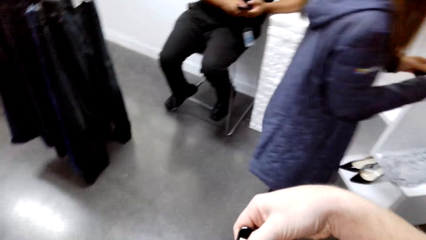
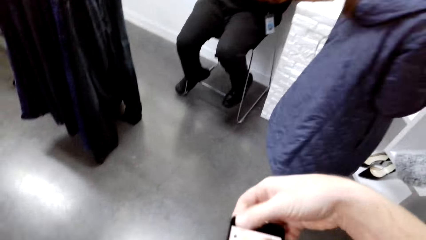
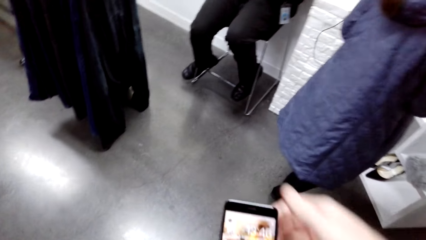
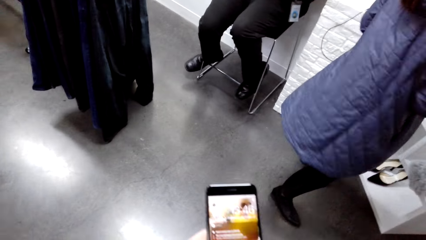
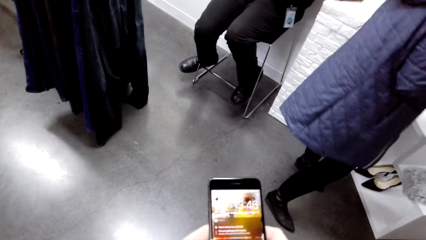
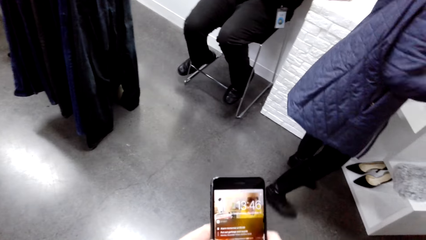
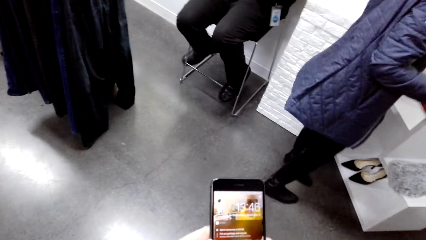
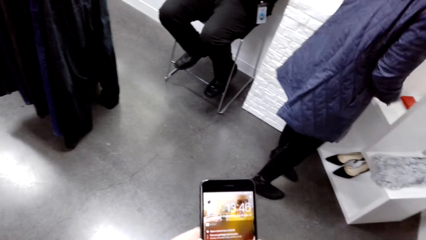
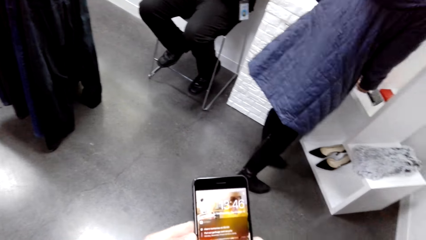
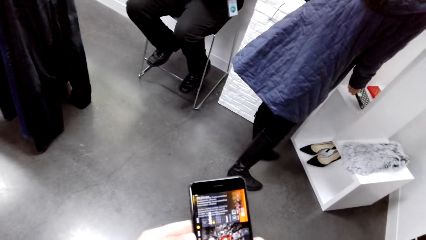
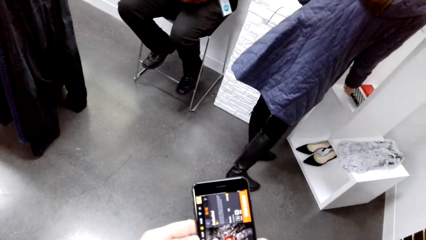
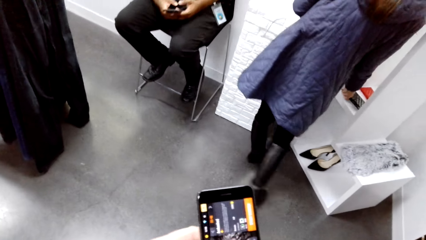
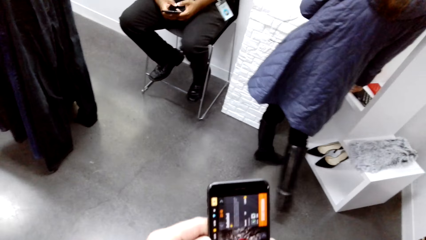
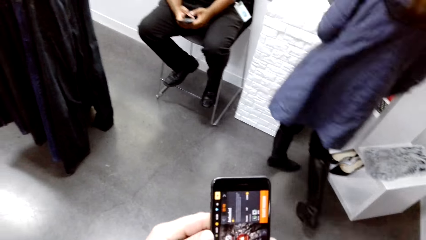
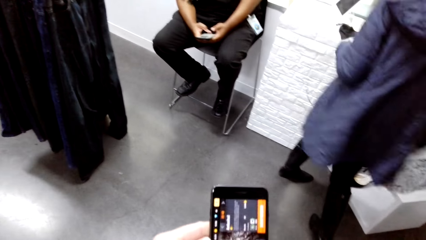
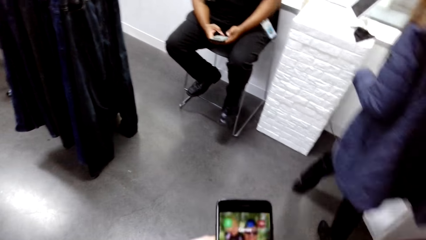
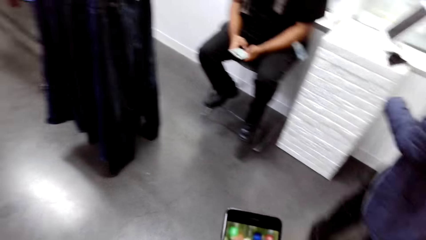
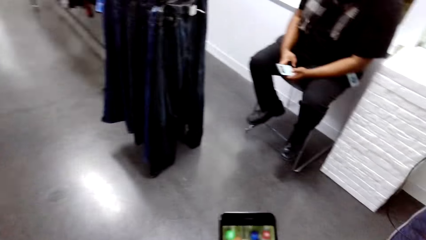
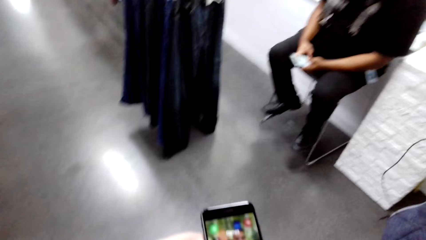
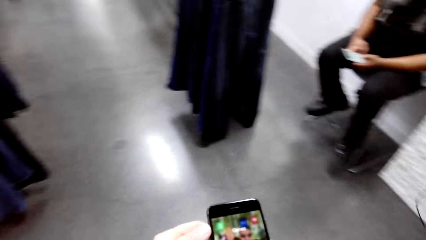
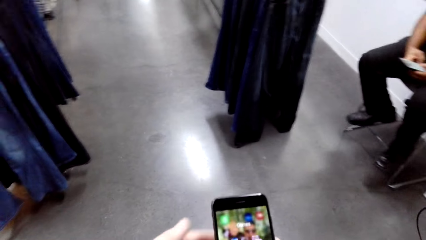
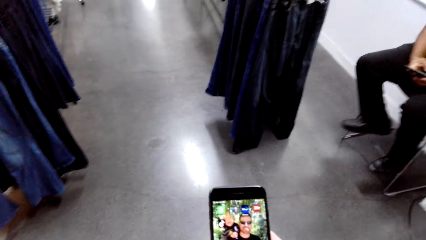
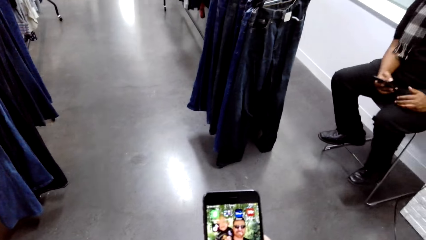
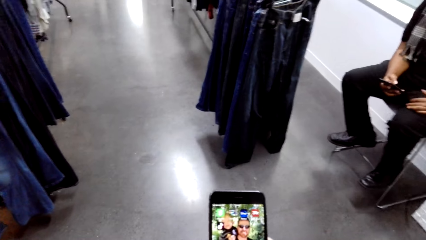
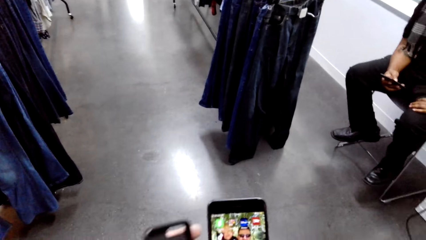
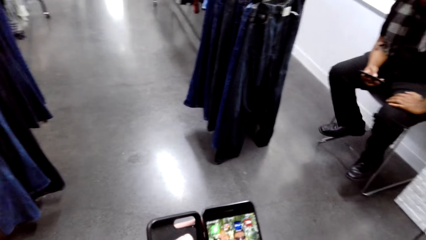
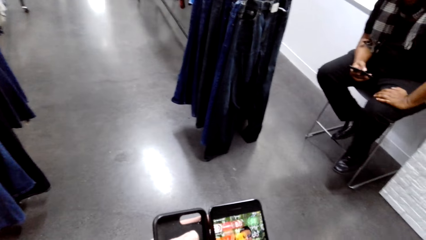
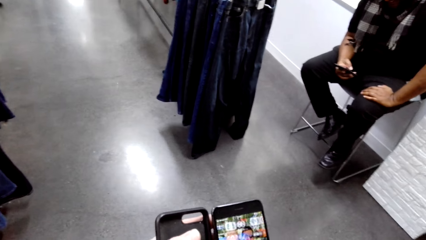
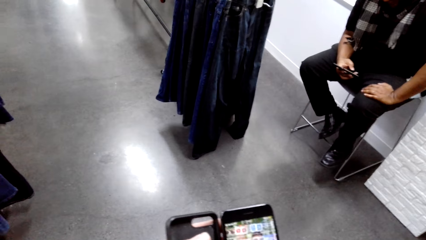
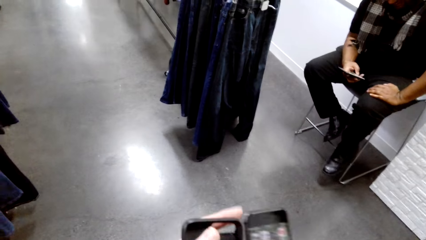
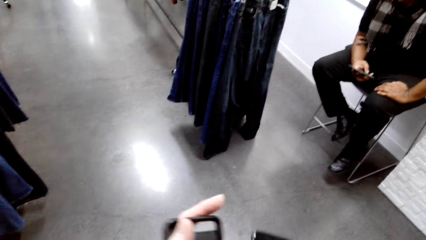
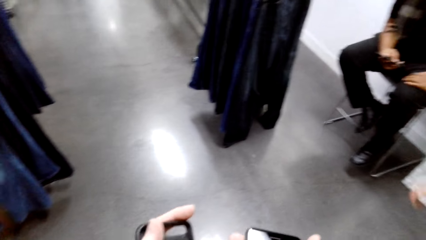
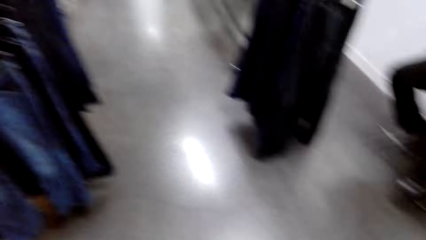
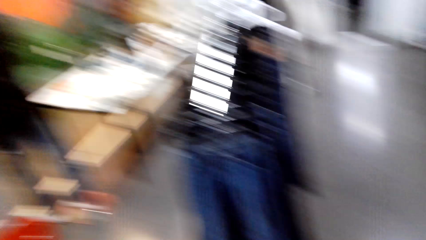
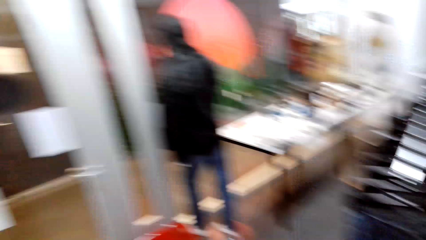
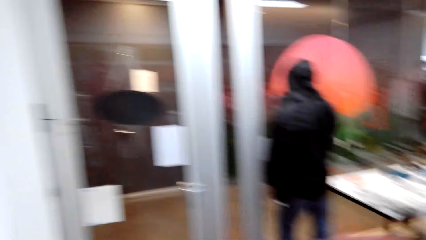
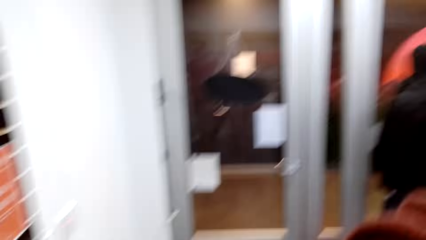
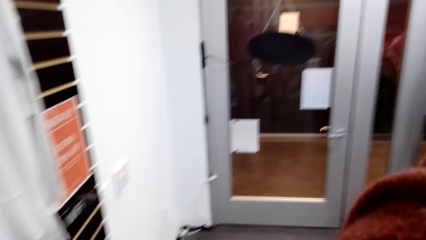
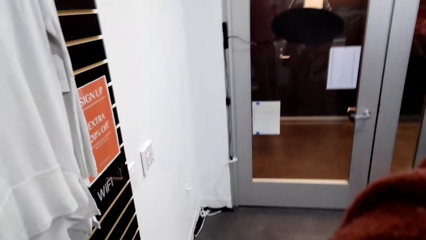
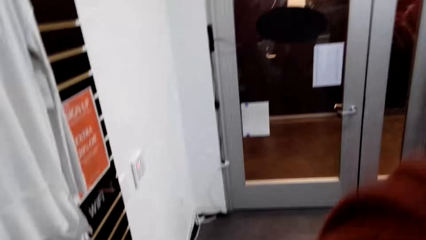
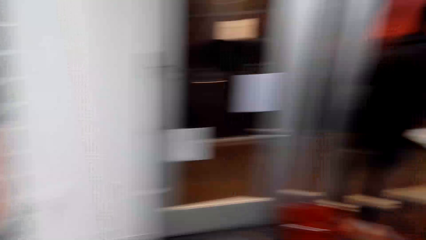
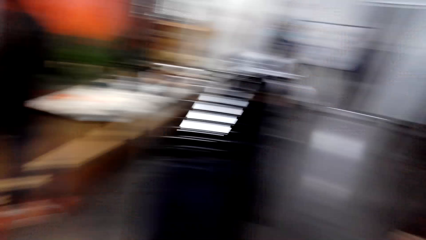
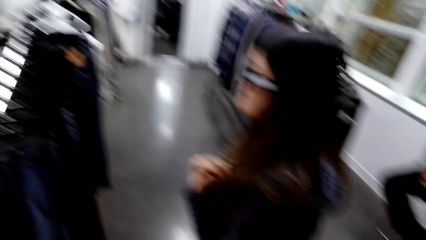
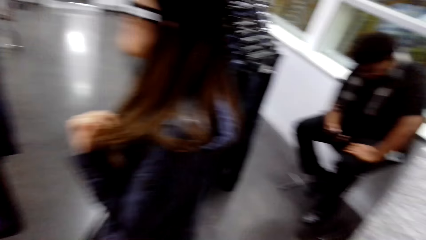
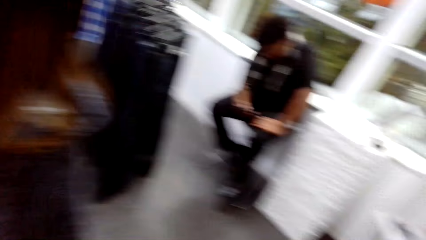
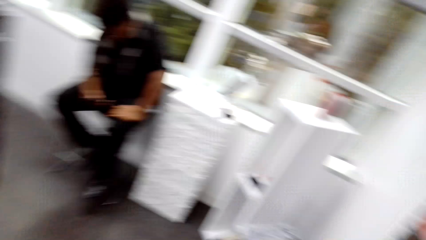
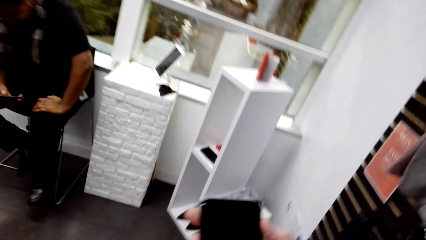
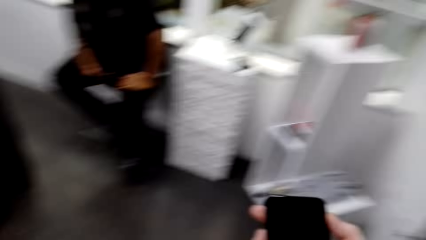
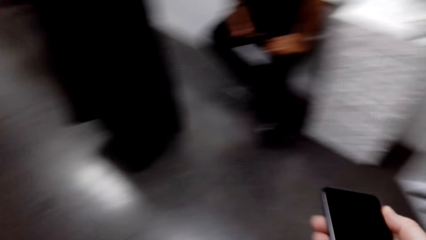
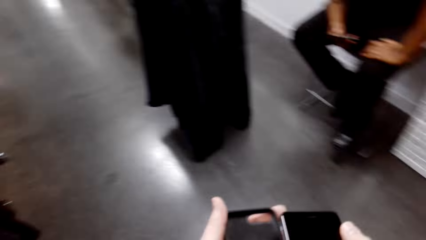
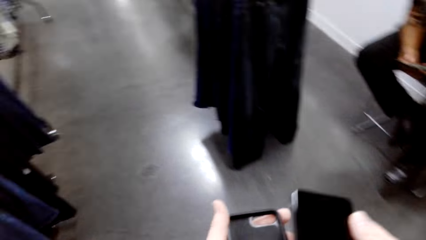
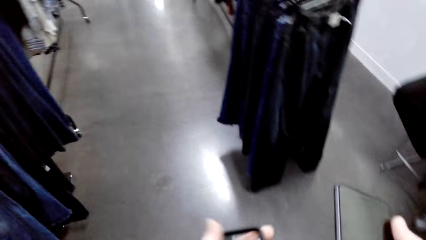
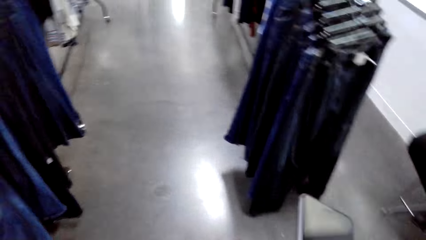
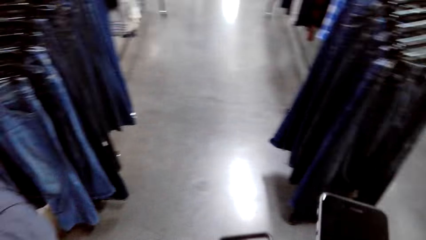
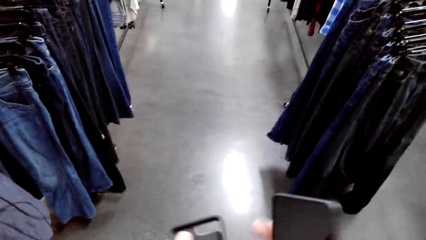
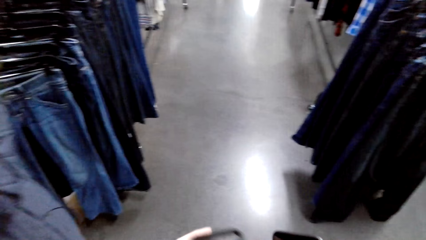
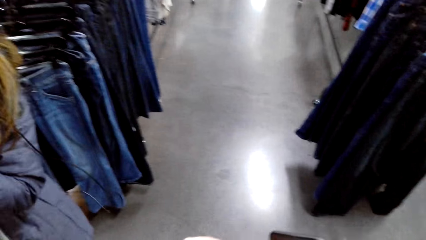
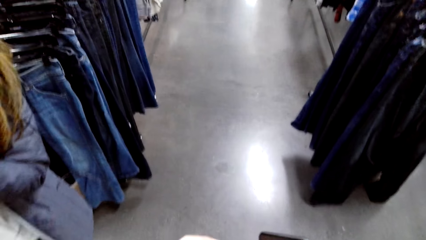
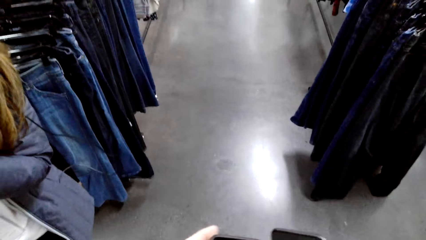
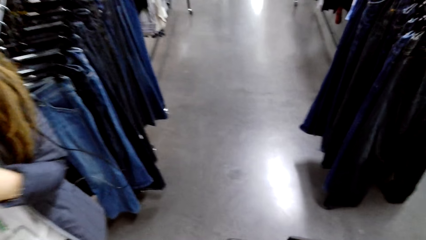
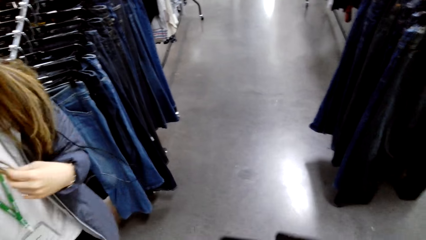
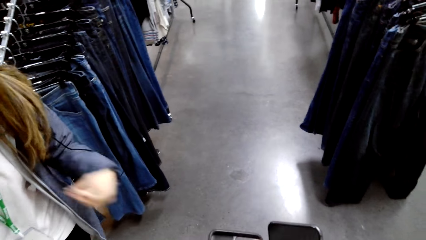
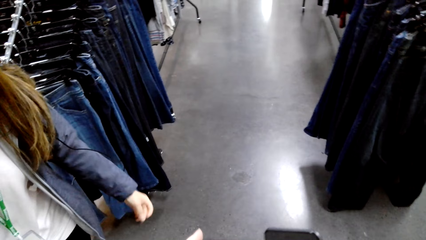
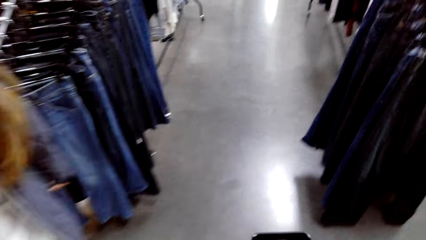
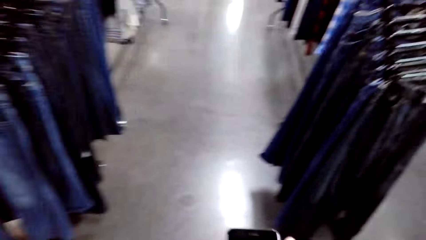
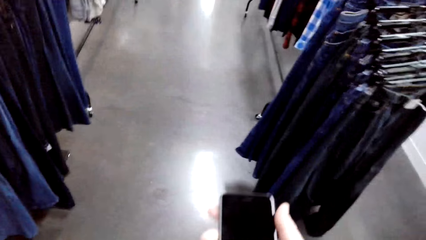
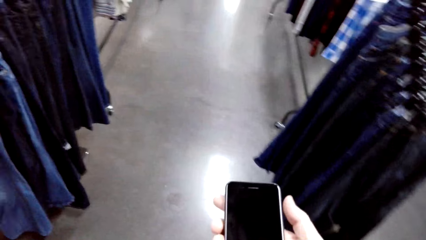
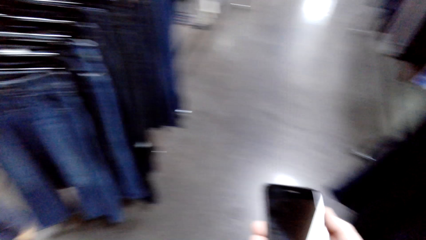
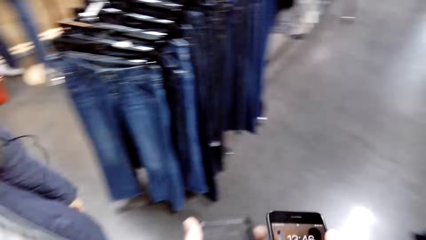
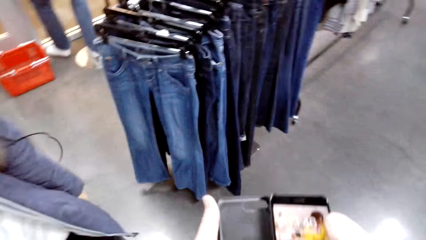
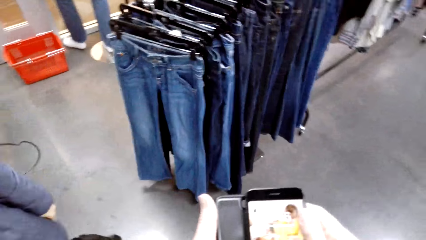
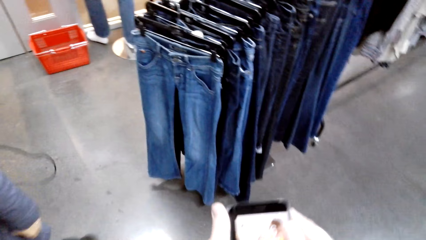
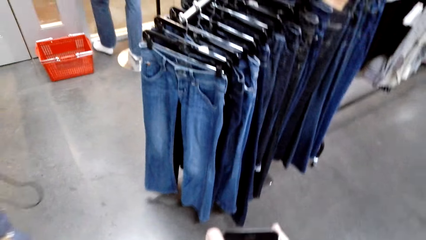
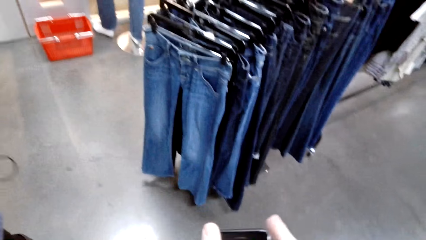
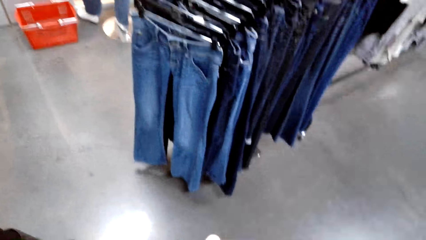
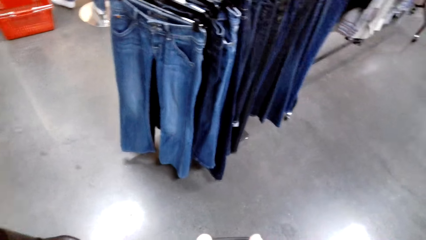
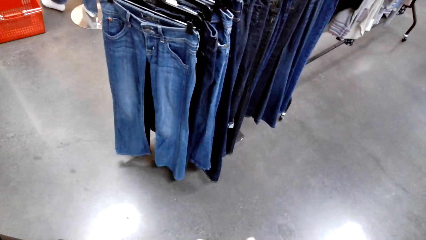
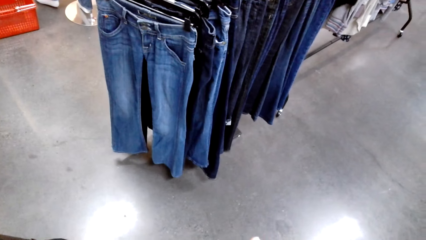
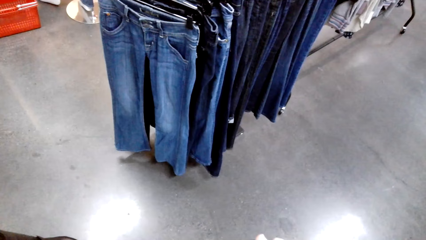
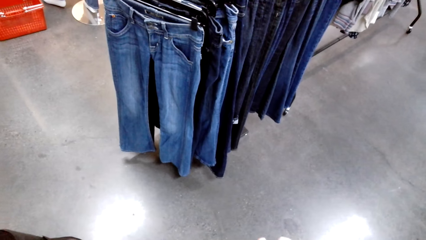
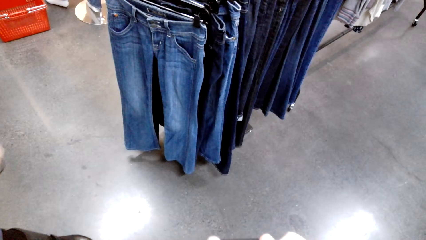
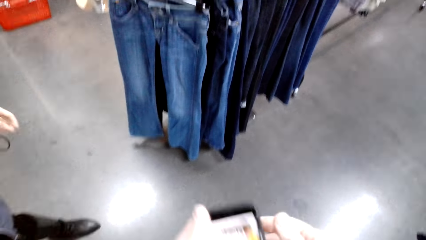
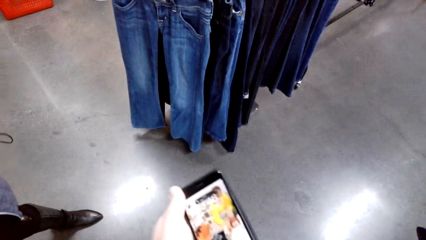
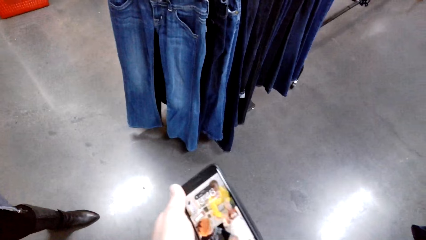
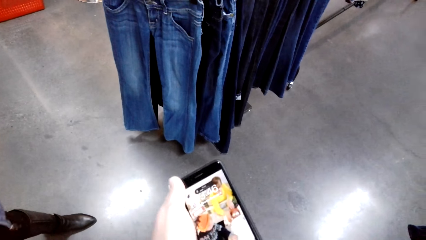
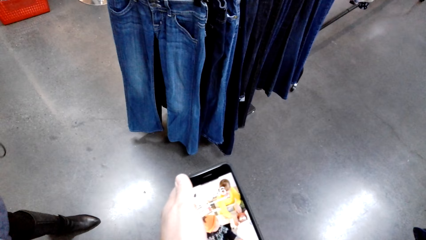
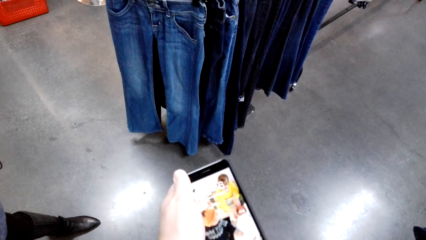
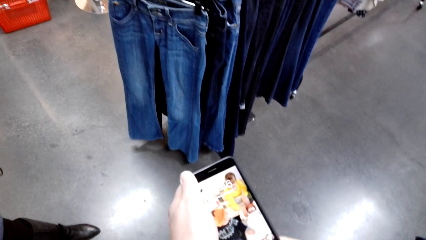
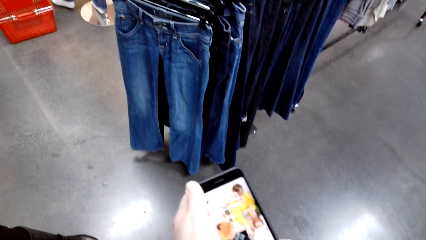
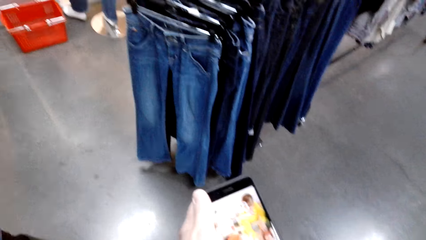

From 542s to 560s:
A woman puts down the case. The camera wearer scrolls his phone. He touches the face. He puts the phone in the case.
